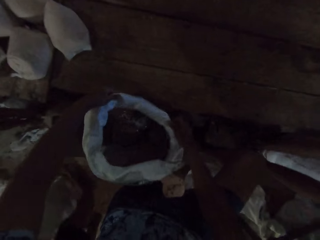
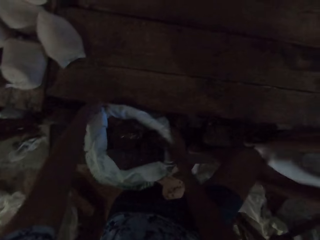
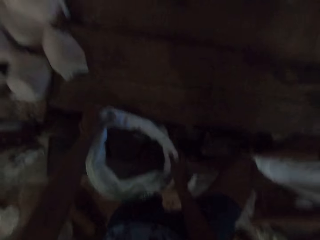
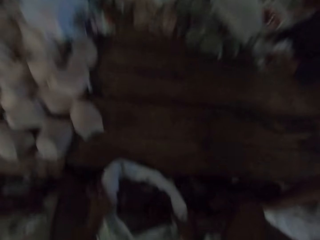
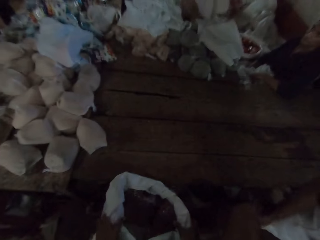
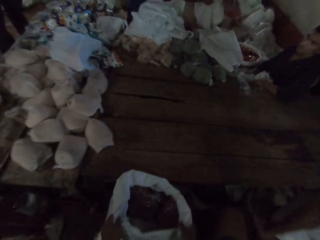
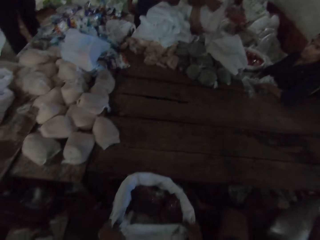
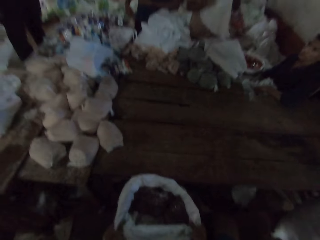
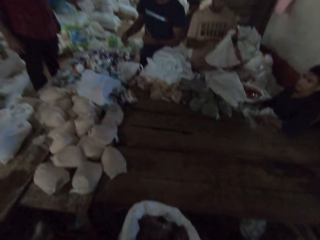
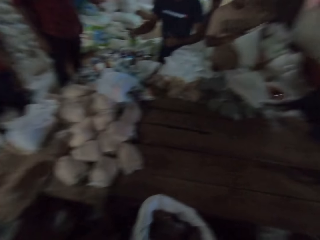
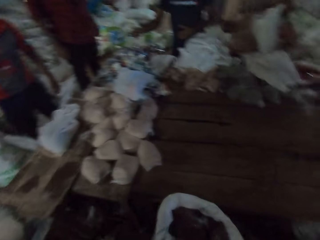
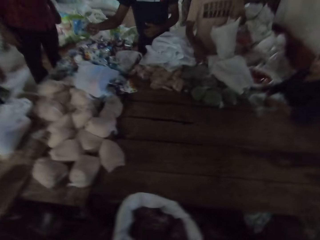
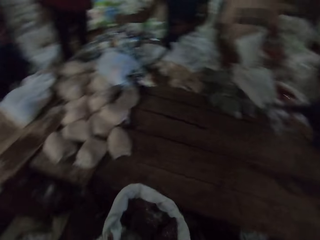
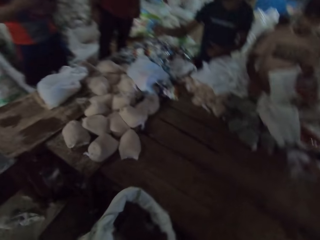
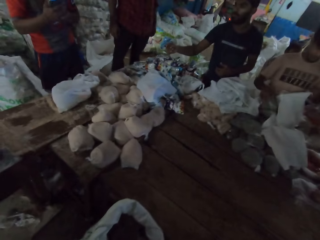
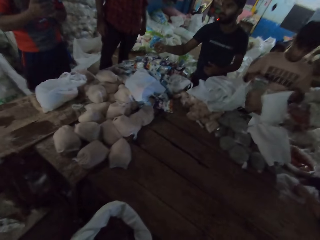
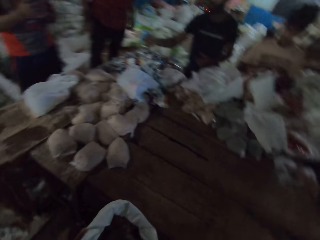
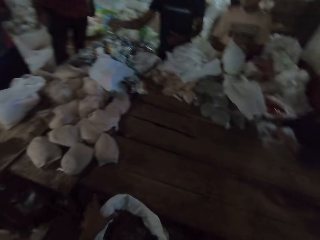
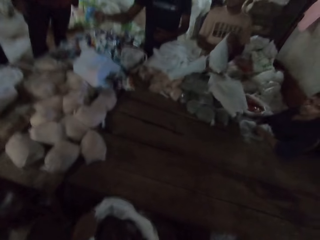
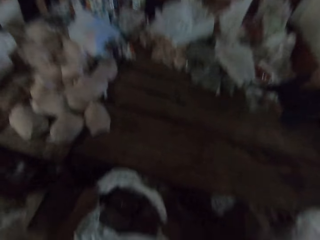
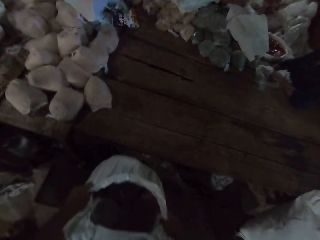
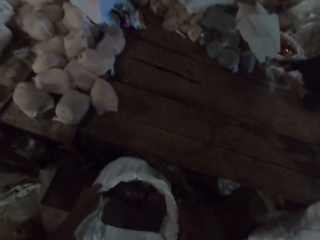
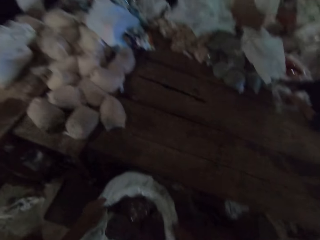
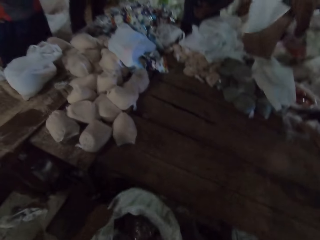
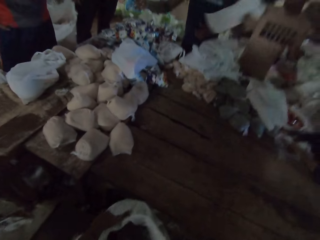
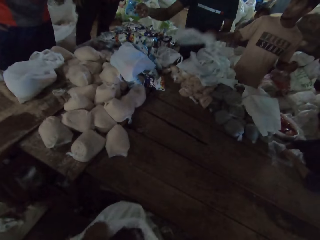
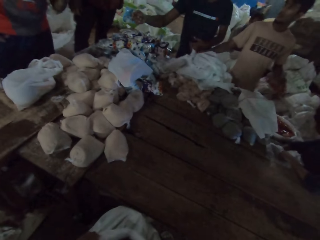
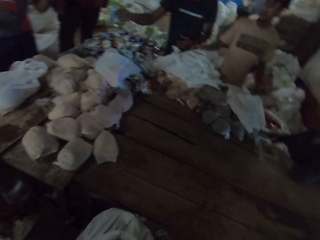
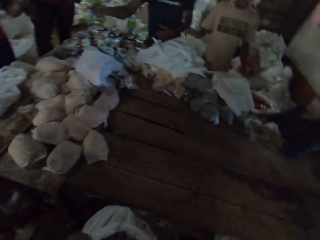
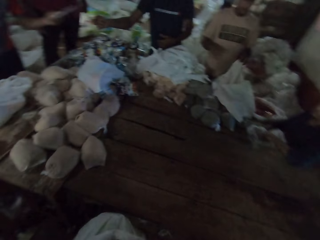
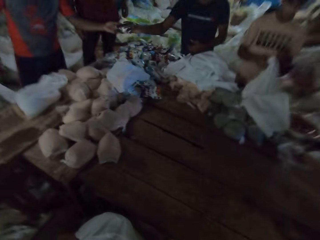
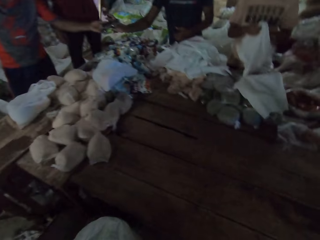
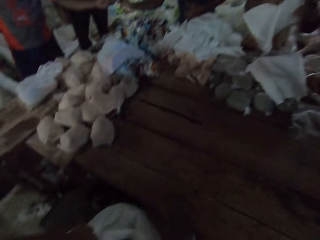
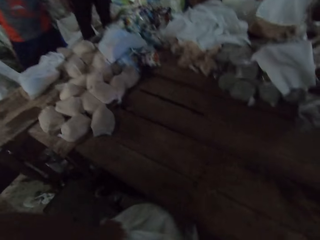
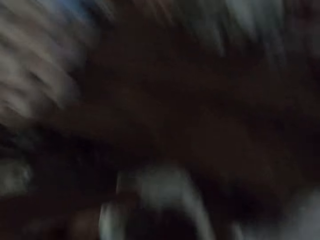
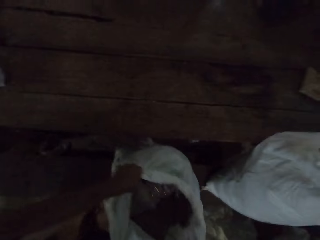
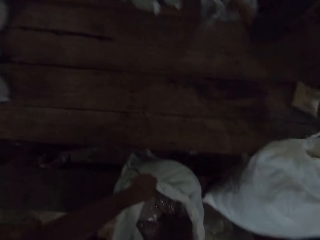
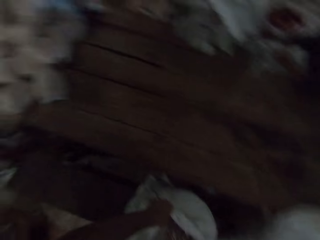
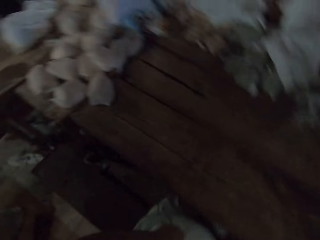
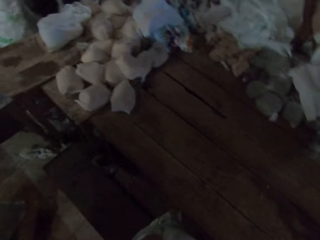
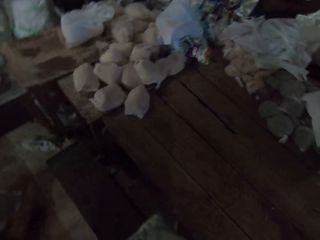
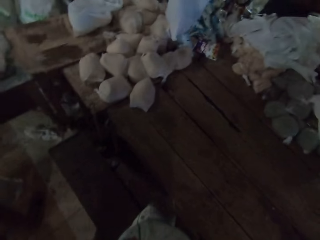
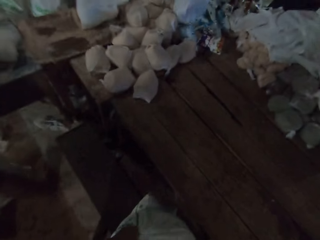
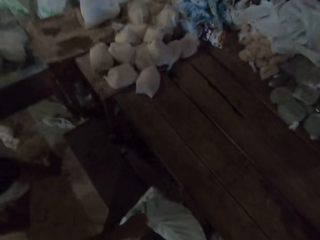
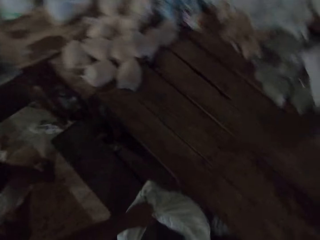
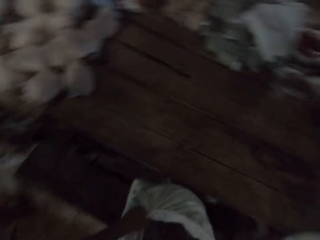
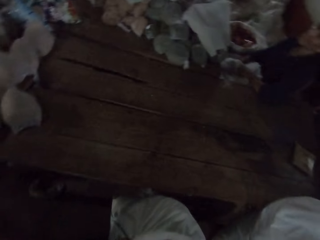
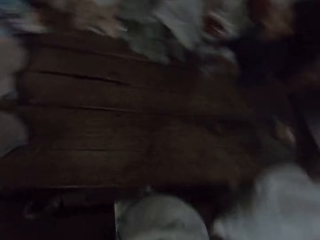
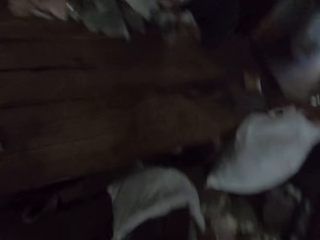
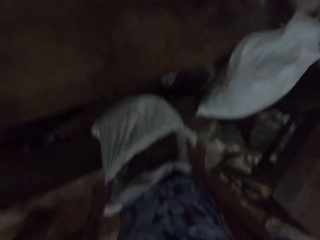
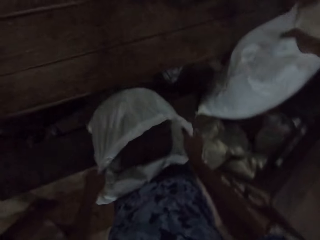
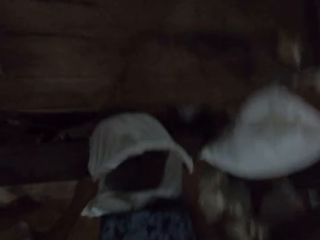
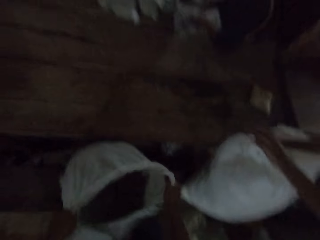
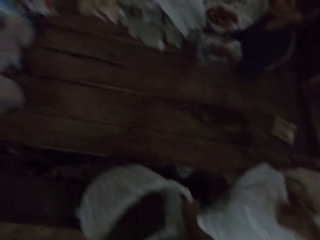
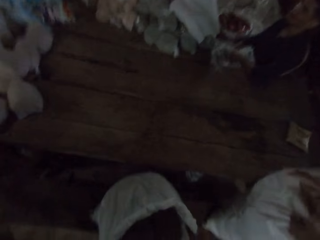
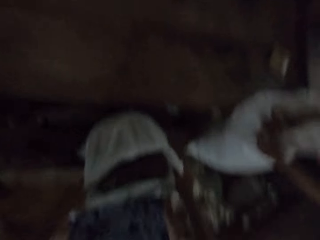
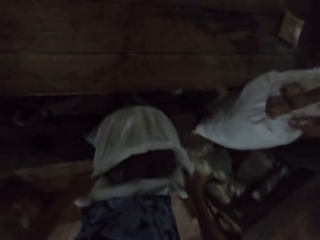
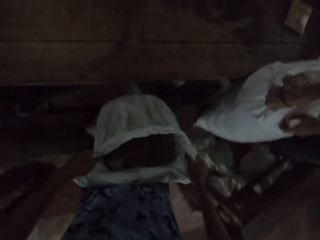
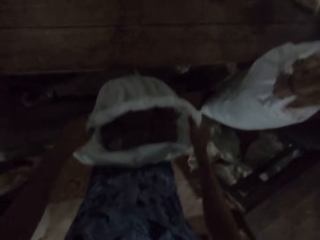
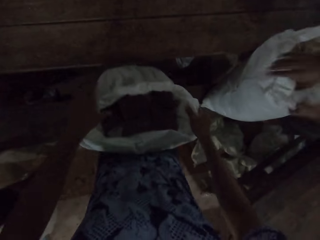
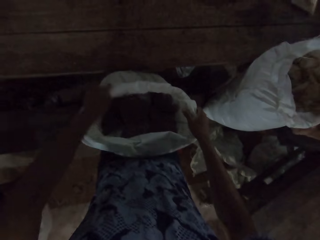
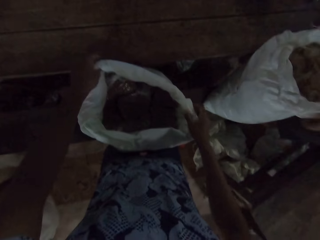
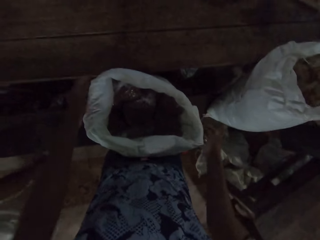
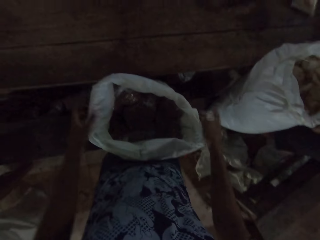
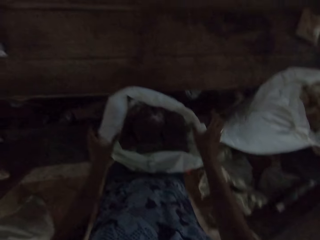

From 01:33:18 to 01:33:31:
A man drops a cereal pack on a table on the floor. Another man picks up a cereal pack on a pile of cereal packs on the floor with his right hand, drops the cereal pack in a plastic bag with his right hand, and passes the plastic bag to another man with his right hand. Another man passes a phone to the man who was passed the plastic bag with his left hand. The camera wearer moves the sack on the floor. Another man folds a sack on the floor with his hands.

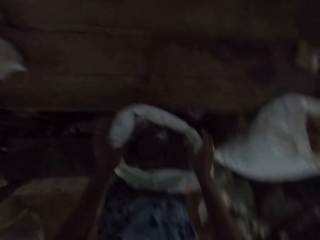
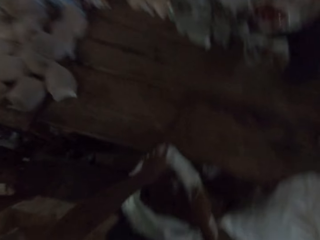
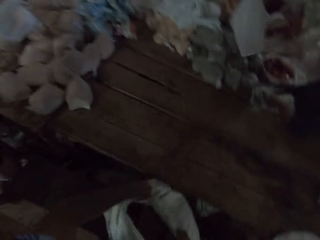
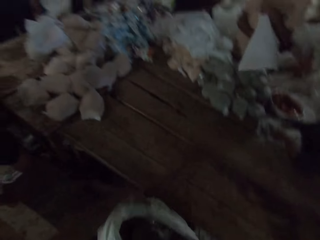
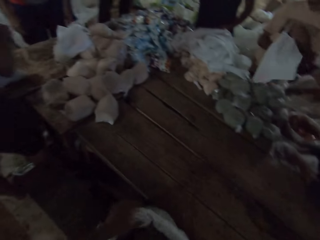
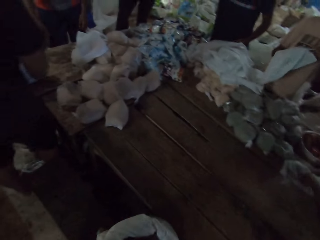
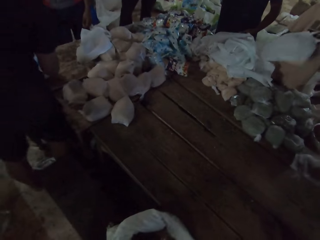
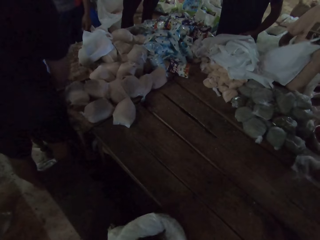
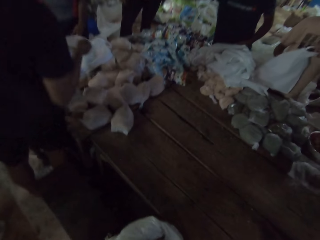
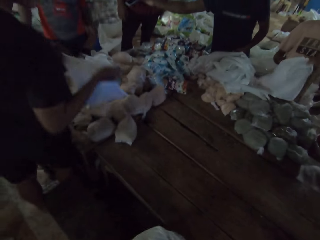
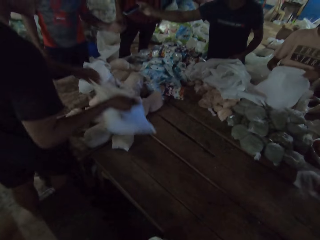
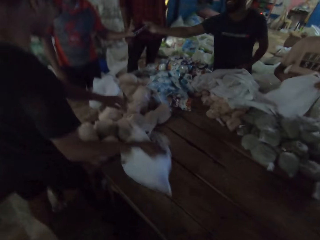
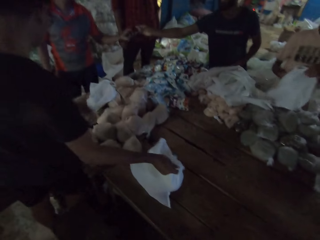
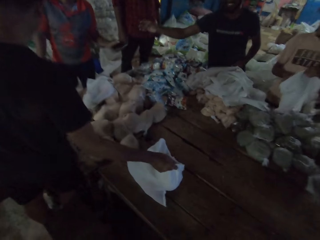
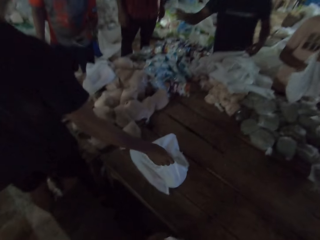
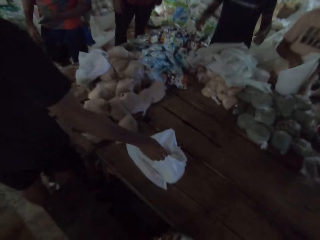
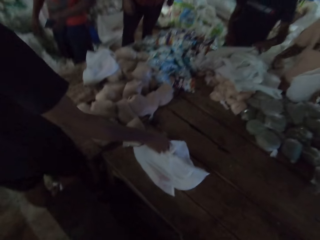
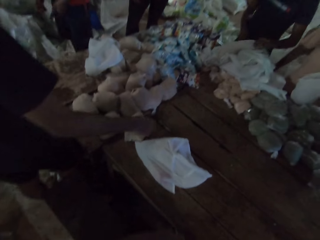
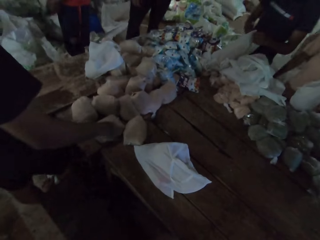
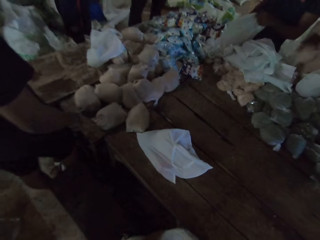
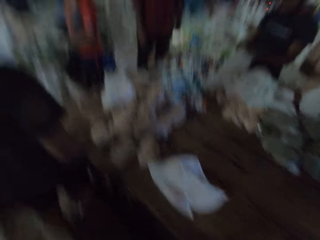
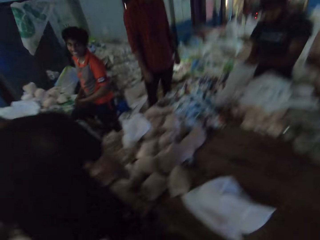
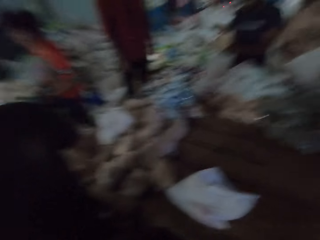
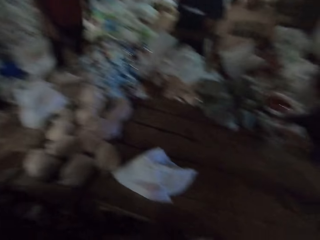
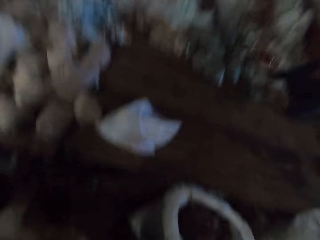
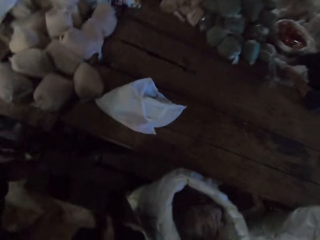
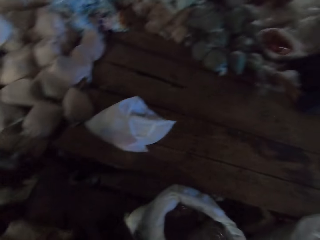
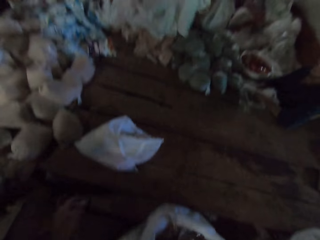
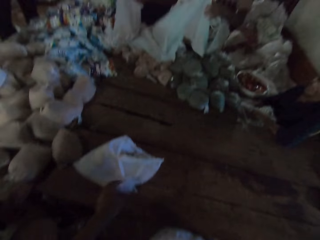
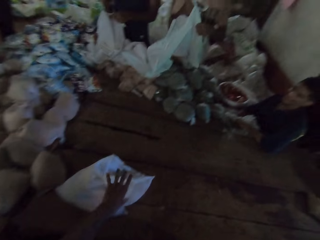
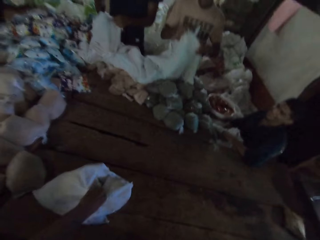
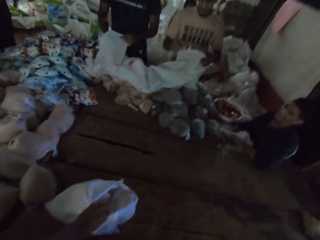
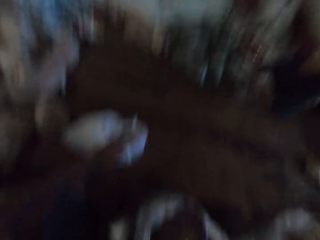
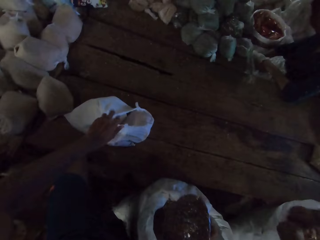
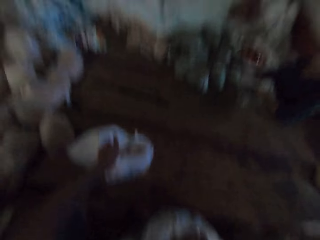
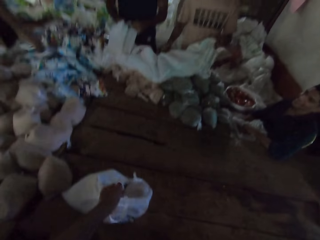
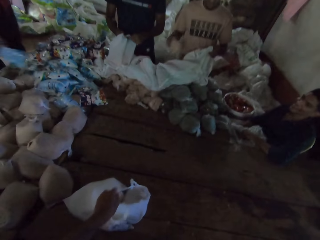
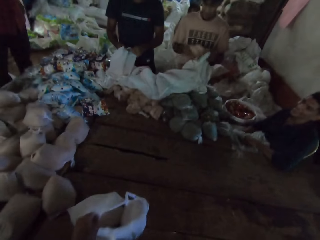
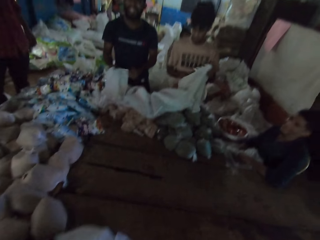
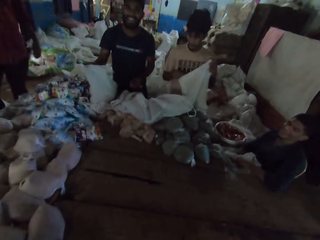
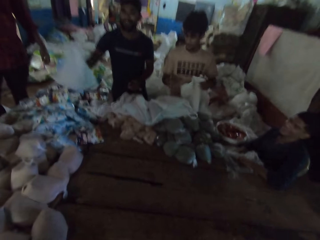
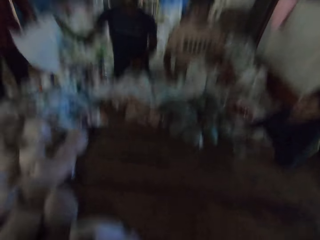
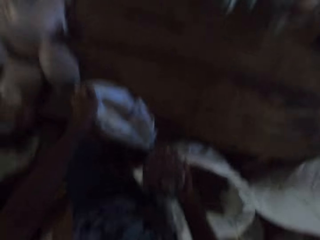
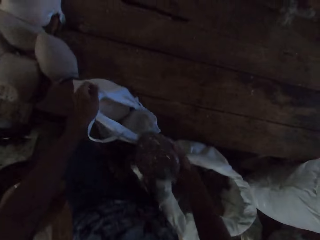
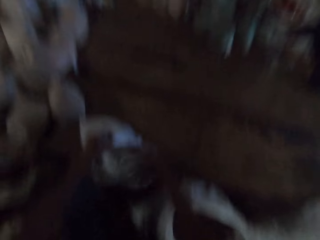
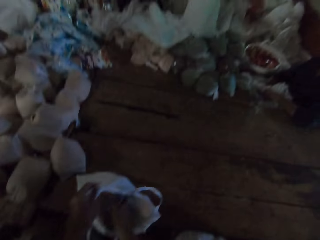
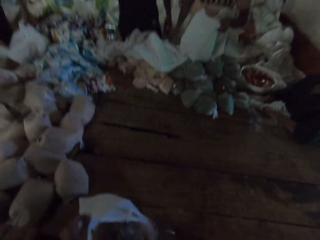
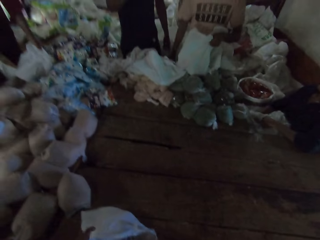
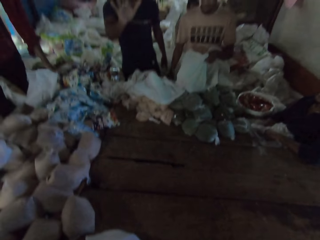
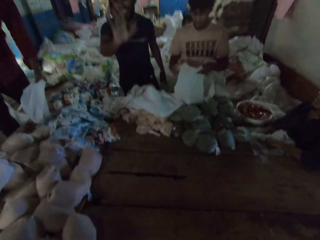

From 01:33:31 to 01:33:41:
The camera wearer folds the top of an open sack on the floor. A man passes the plastic bag to the camera wearer with his hands. Another man passes the phone to another man with his right hand. Another man drops a white carrier bag on the floor. The camera wearer picks up a pack of peas from the sack with his right hand. He opens the plastic bag with his left hand. Another man drops a cereal pack in a plastic bag with his right hand. The second man passes the bag to another man with his right hand. The camera wearer drops the pack of peas in the plastic bag with his right hand.
